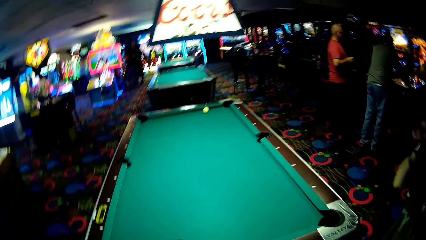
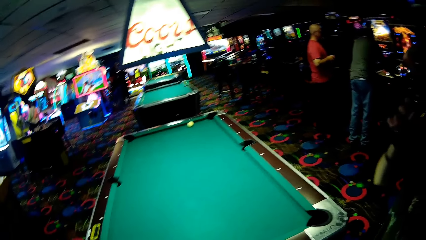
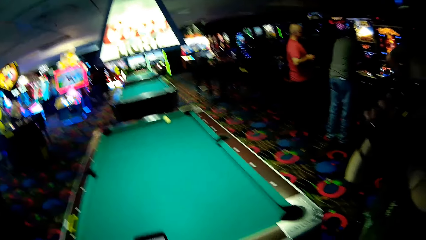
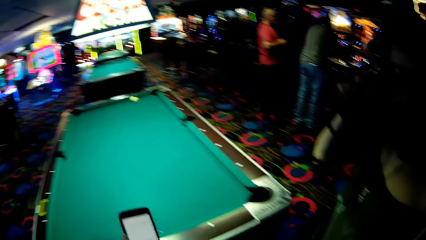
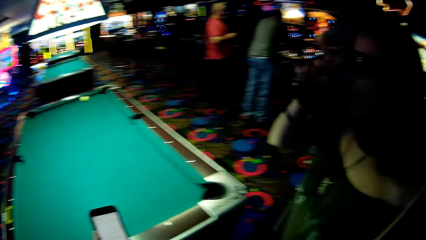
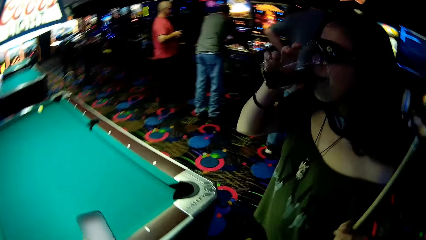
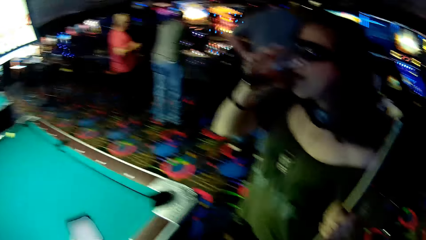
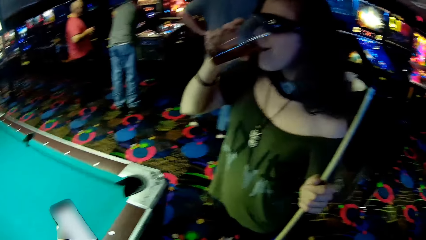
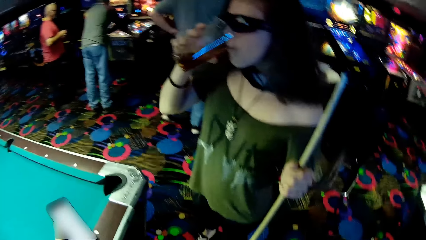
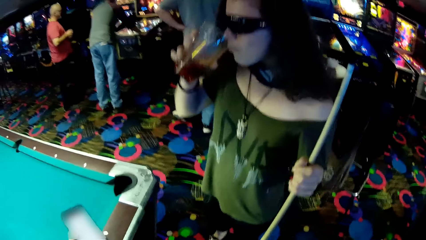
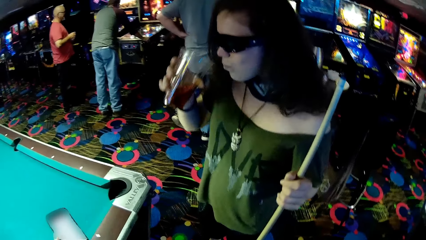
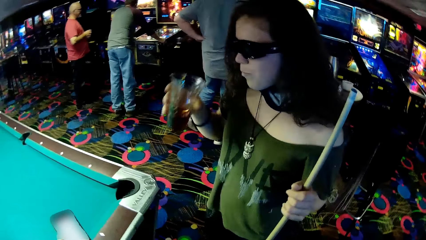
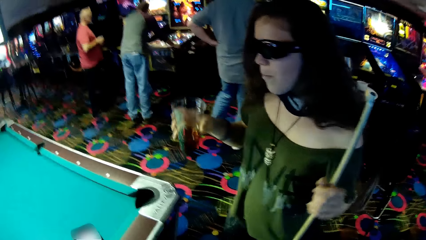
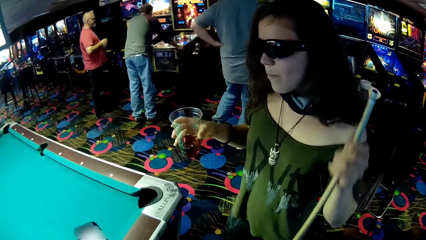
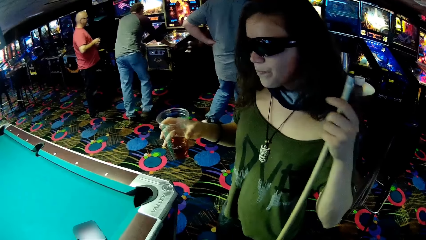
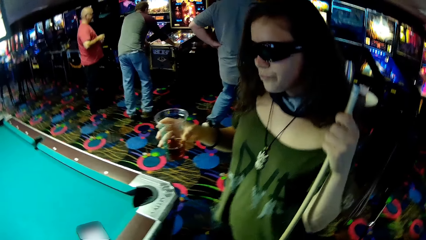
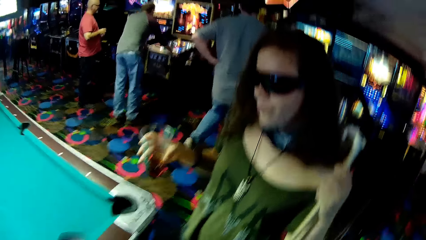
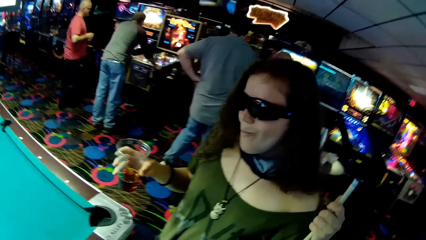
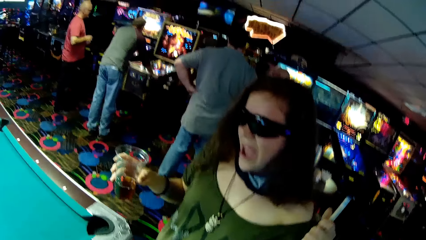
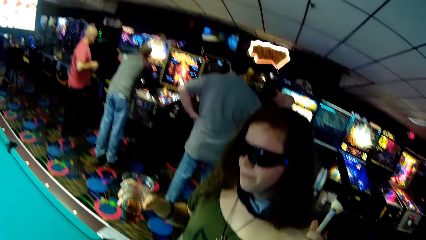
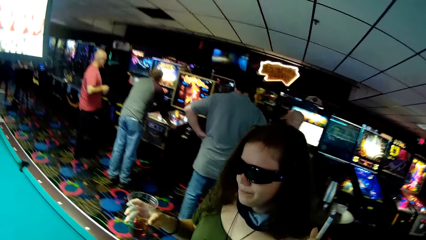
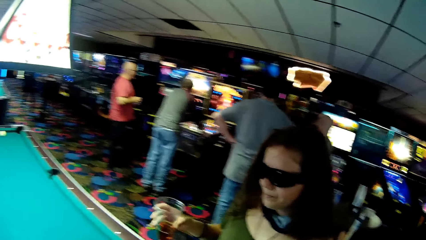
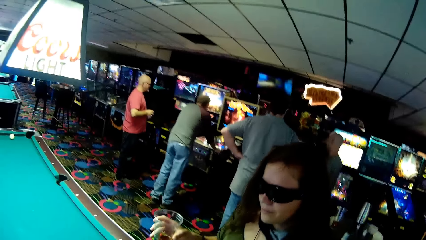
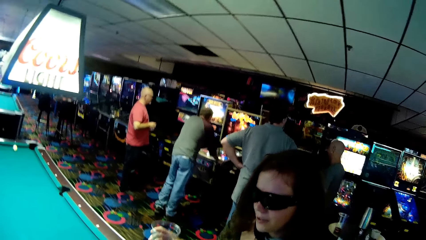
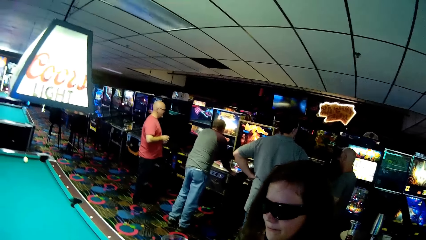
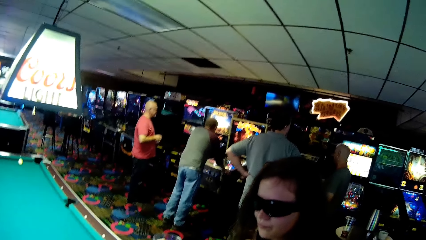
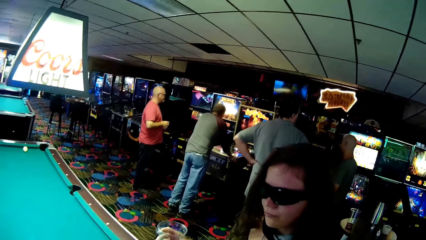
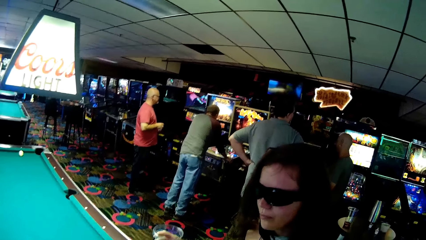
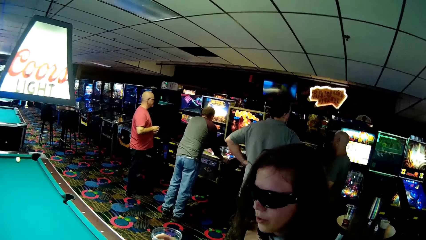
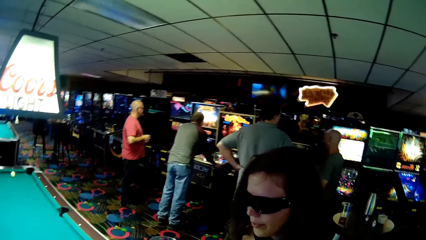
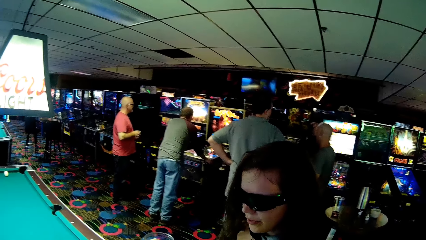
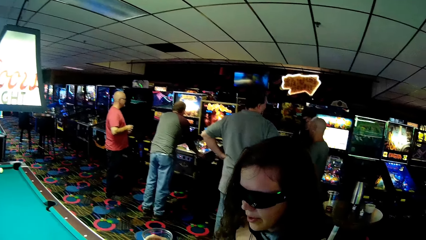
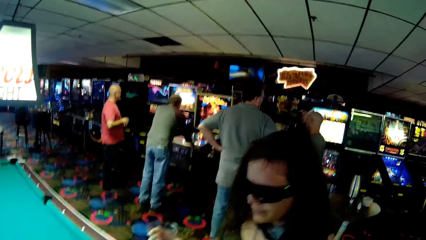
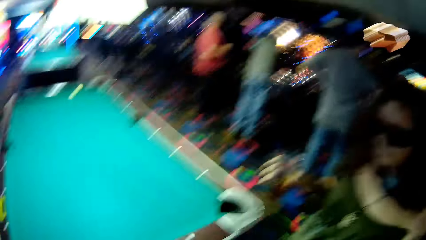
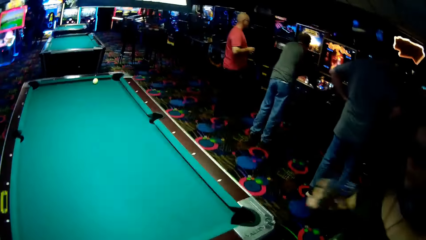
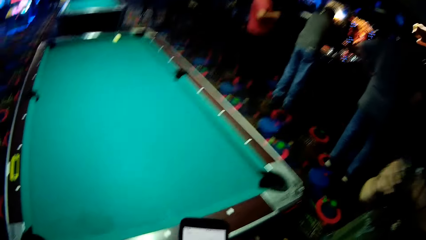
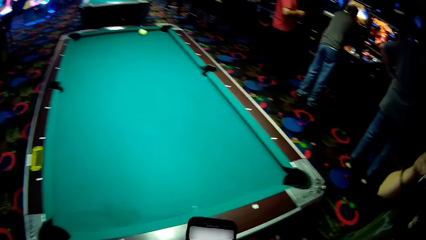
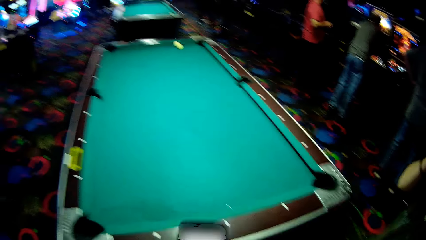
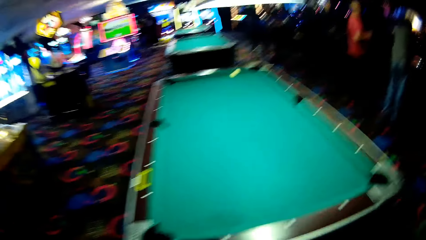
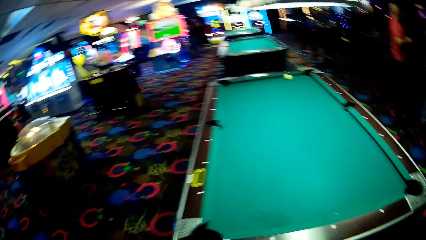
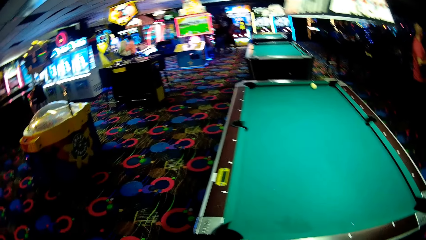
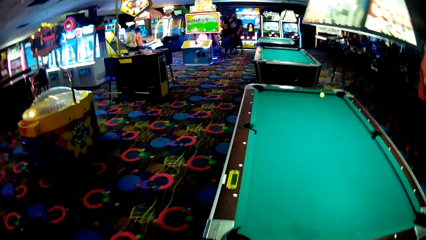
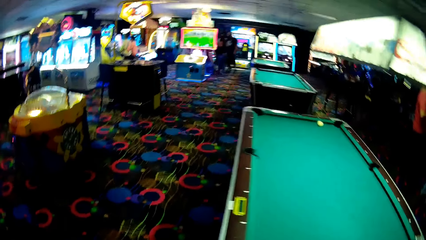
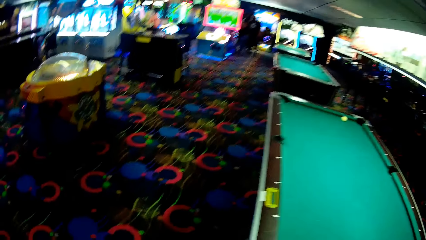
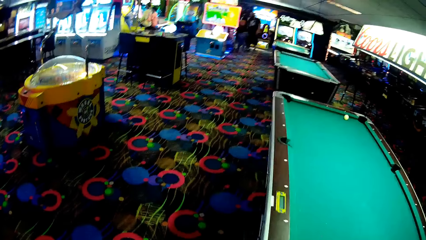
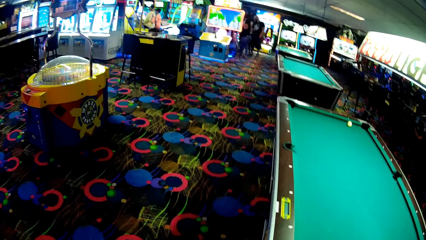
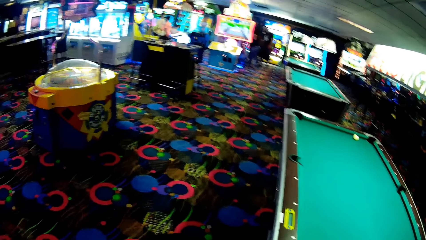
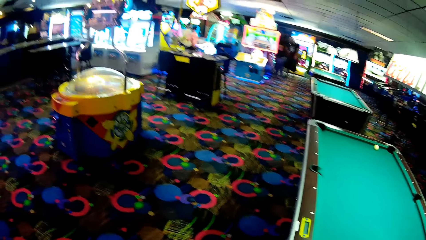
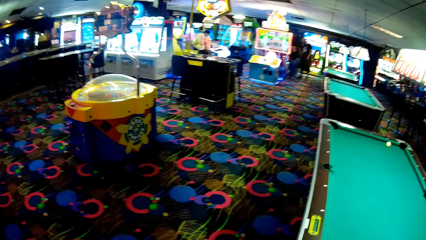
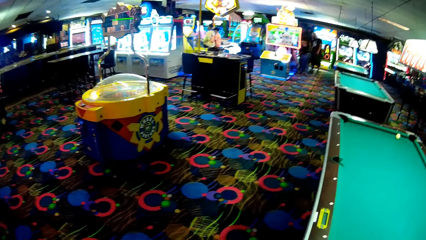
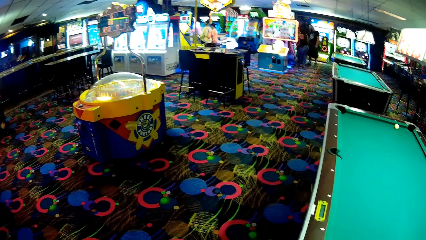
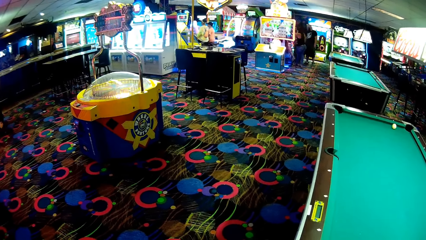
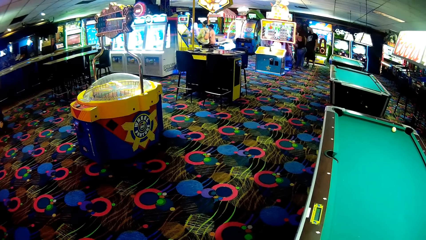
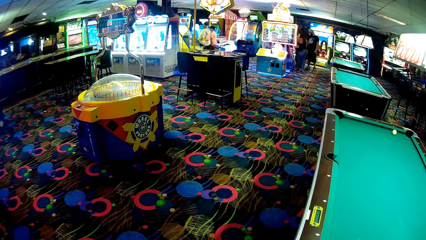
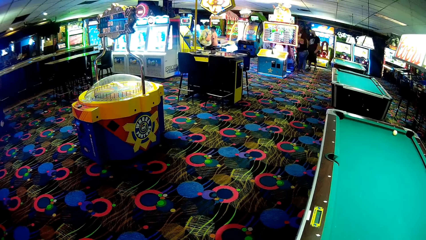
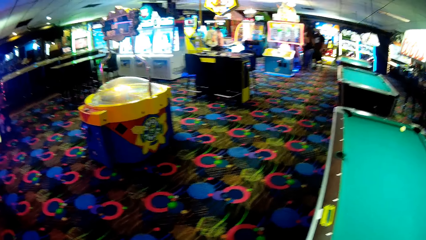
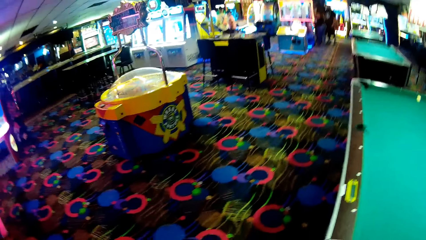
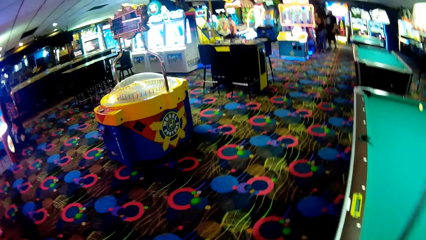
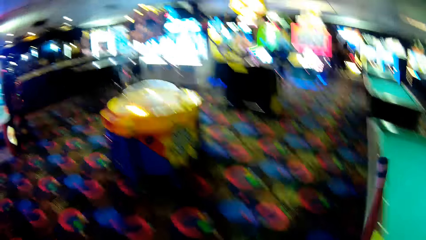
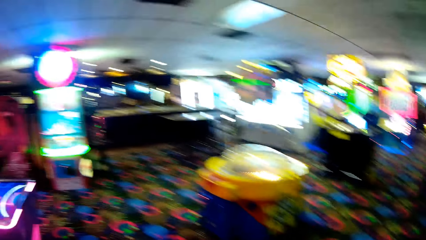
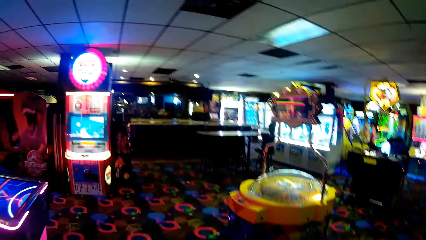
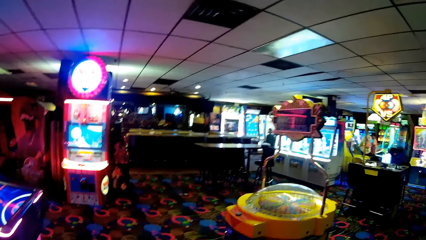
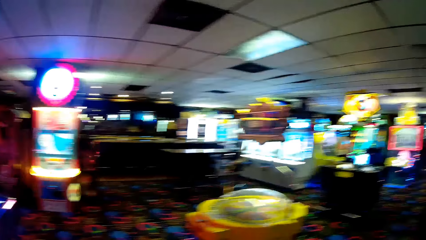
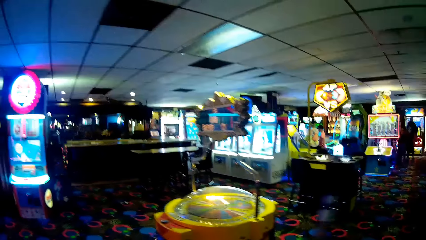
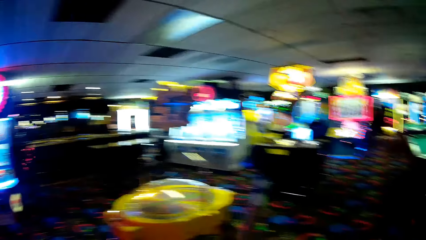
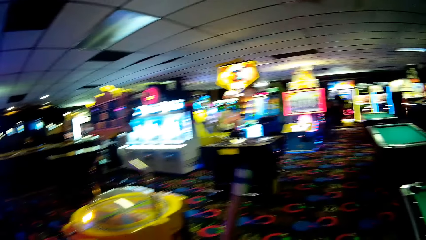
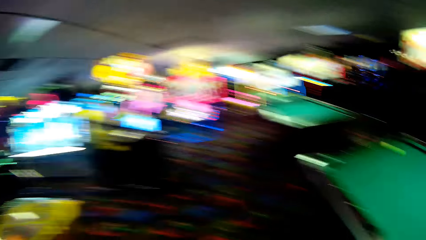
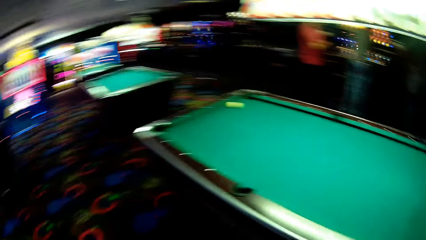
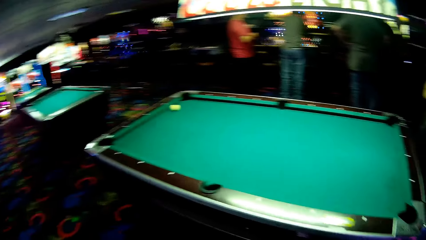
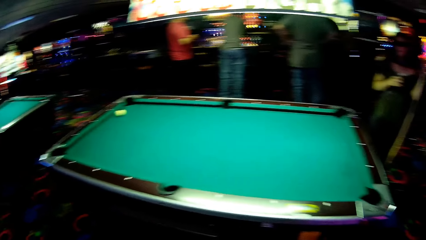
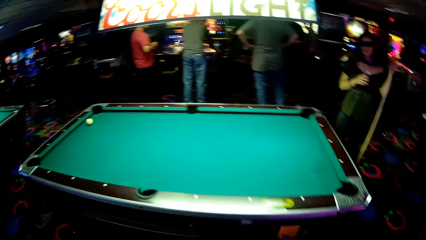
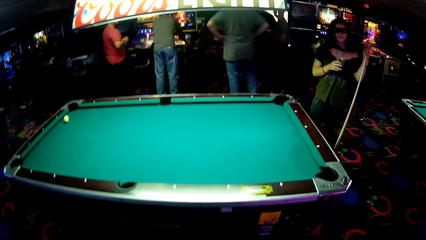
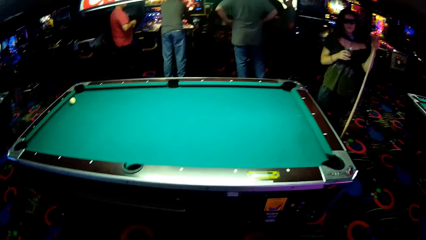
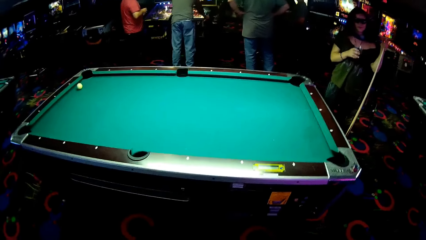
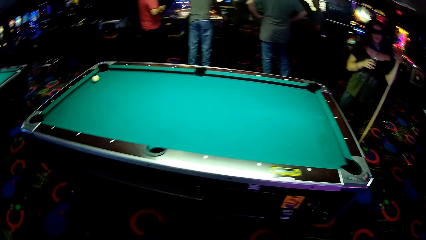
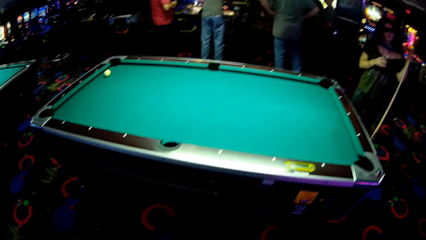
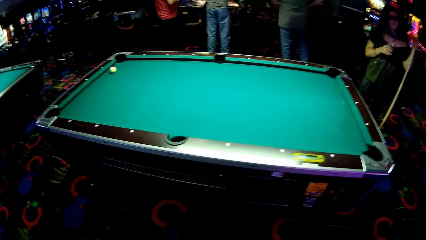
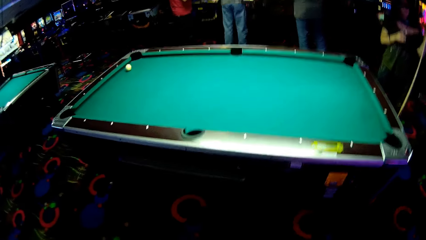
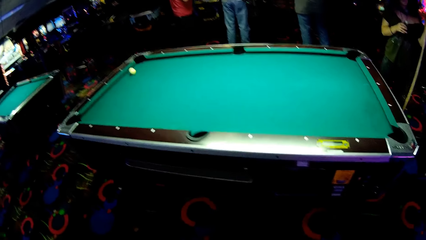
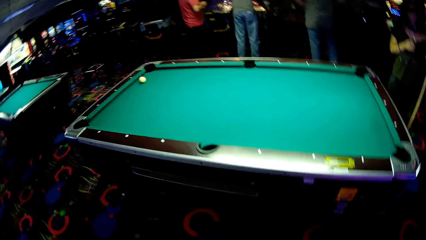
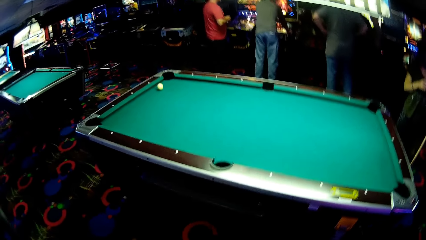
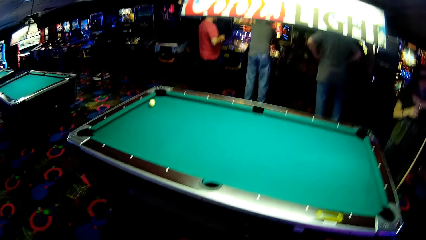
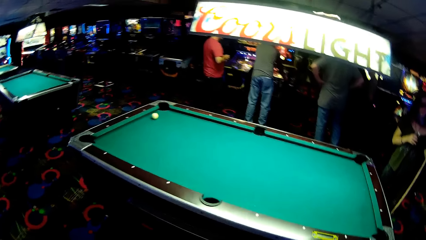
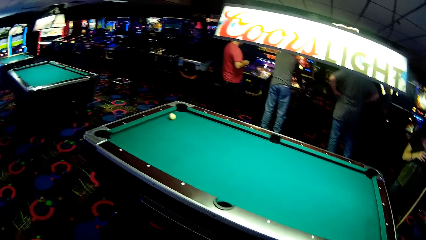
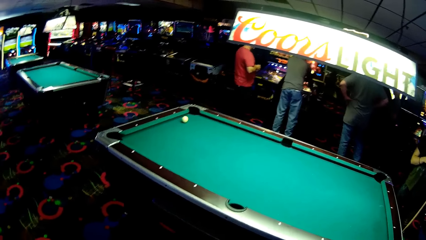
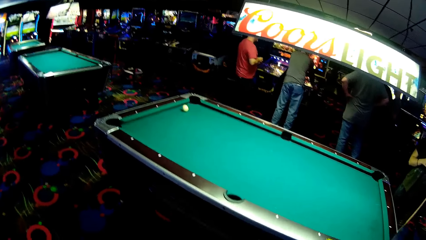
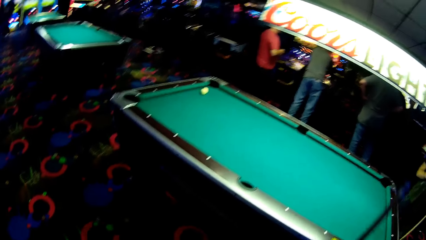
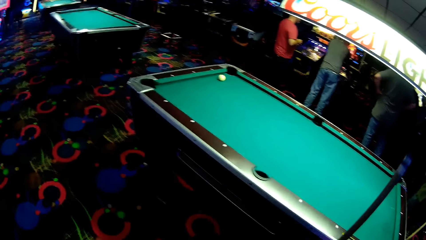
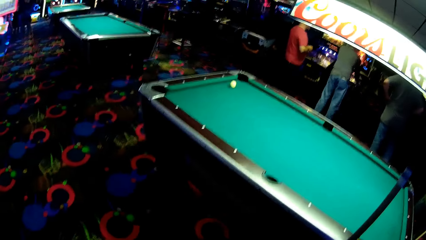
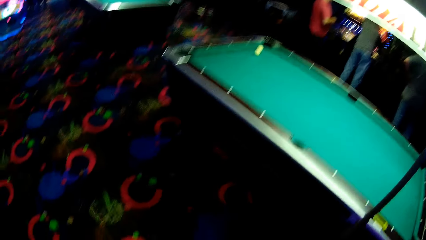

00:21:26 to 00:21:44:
A woman takes the wine. The woman holds a billiards stick. The camera wearer holds a phone and talks to the woman. The woman drinks the wine. The camera wearer looks around the amusement arcade. They walk around the table. They look at the billiards table. The woman holds the billiards stick. The woman holds the drink.
